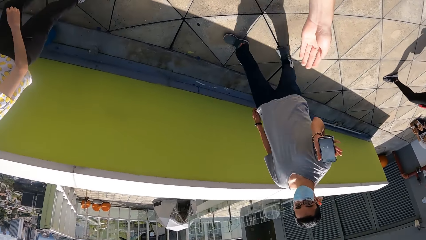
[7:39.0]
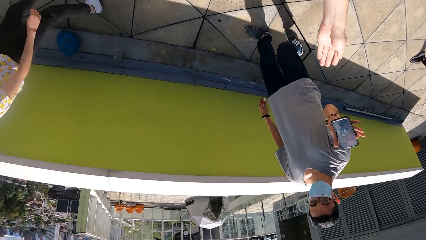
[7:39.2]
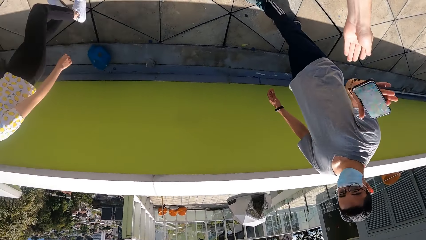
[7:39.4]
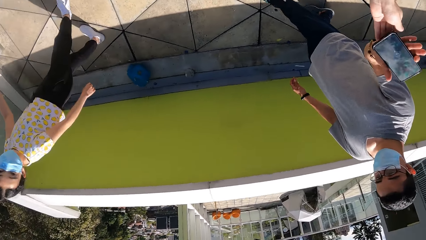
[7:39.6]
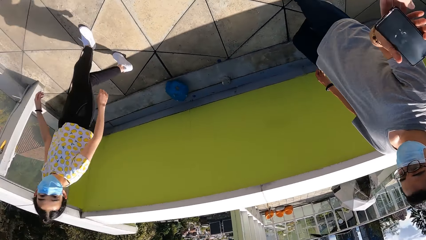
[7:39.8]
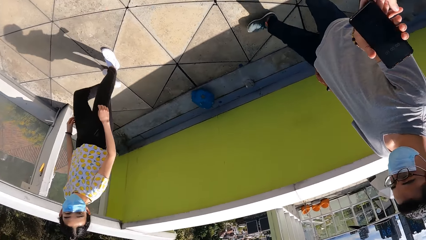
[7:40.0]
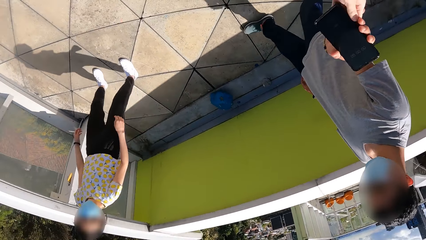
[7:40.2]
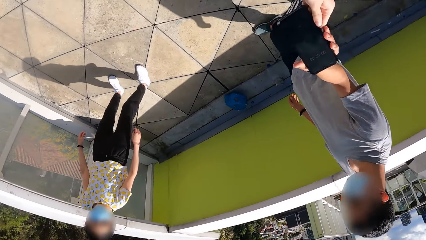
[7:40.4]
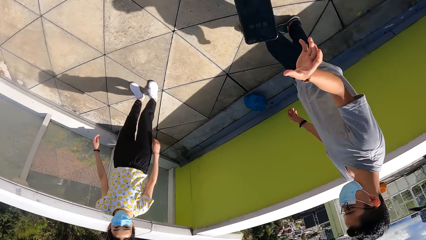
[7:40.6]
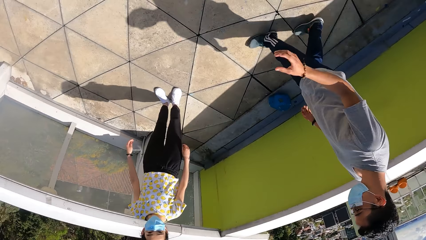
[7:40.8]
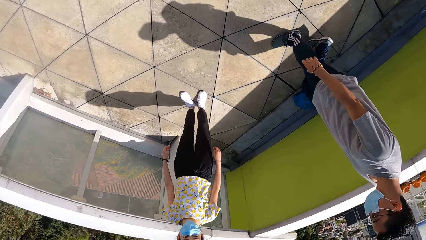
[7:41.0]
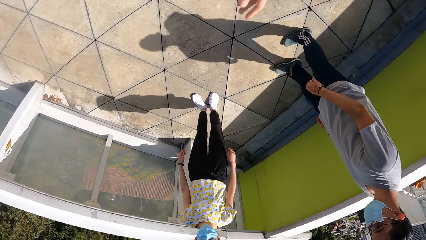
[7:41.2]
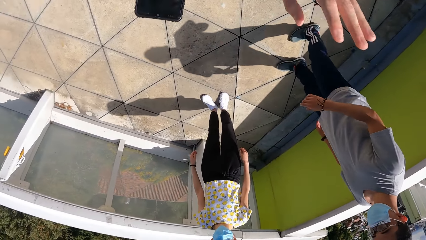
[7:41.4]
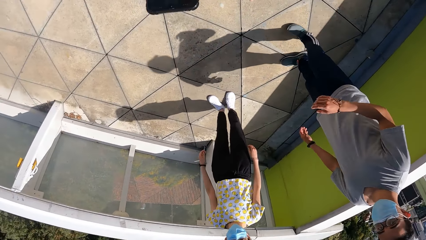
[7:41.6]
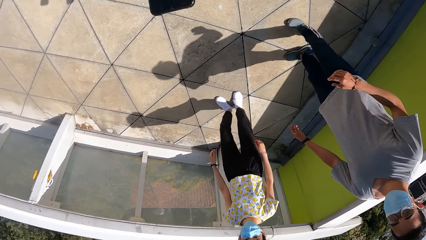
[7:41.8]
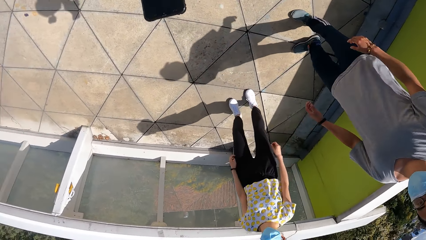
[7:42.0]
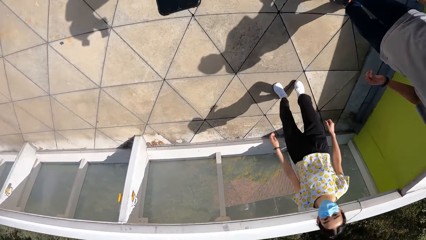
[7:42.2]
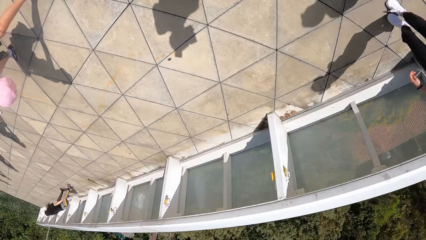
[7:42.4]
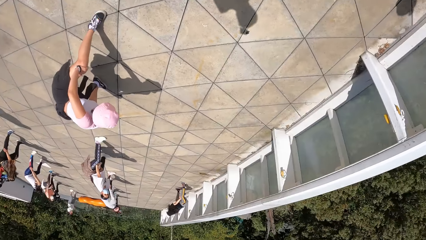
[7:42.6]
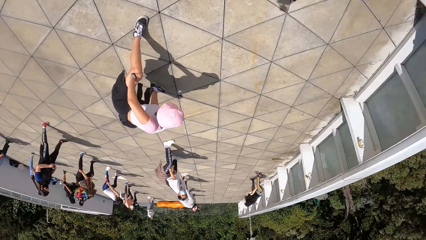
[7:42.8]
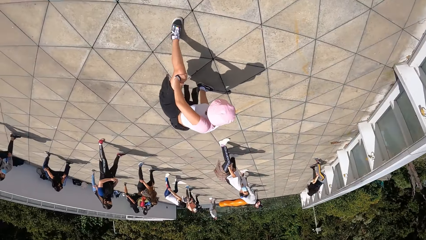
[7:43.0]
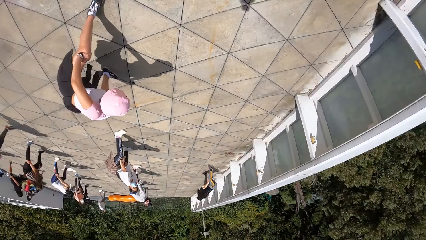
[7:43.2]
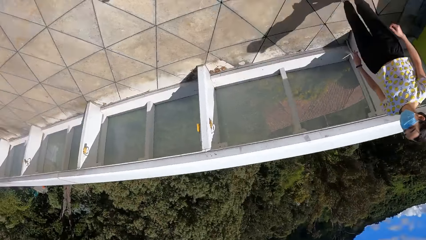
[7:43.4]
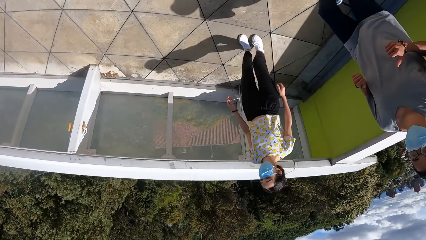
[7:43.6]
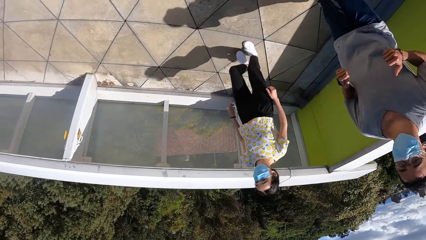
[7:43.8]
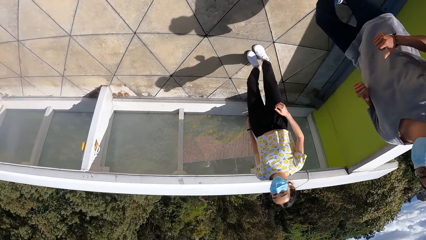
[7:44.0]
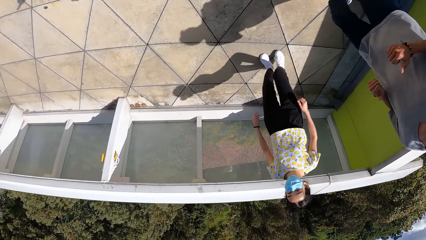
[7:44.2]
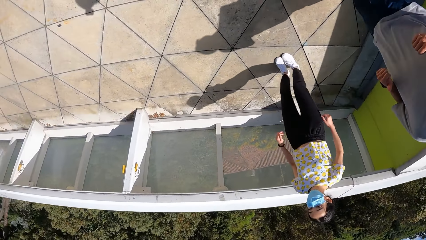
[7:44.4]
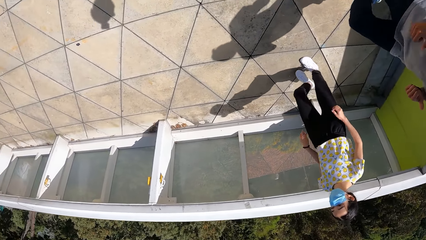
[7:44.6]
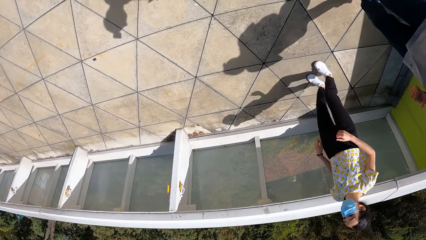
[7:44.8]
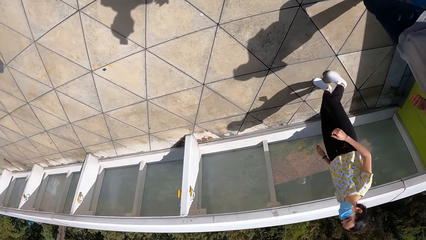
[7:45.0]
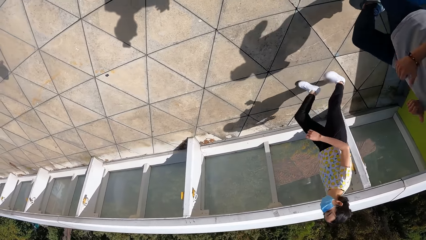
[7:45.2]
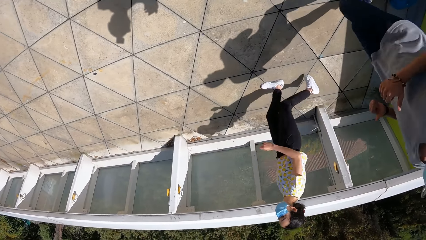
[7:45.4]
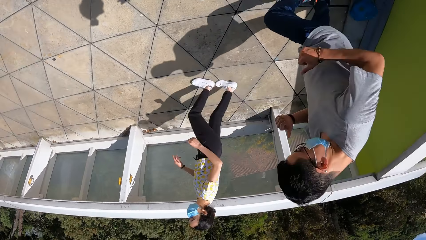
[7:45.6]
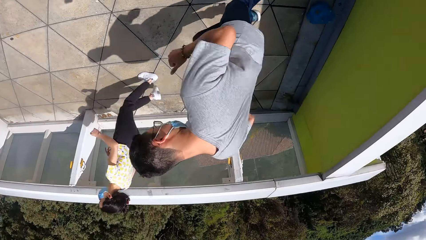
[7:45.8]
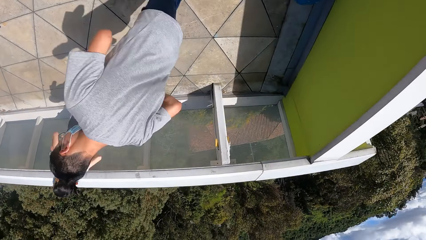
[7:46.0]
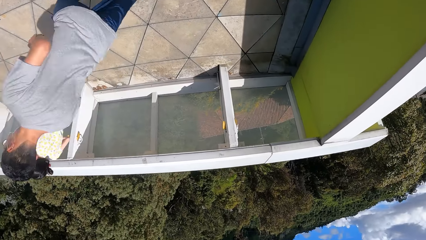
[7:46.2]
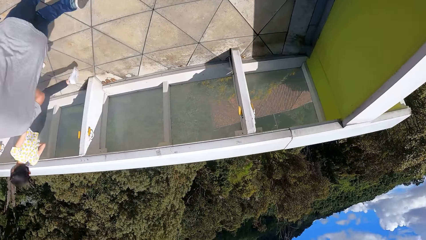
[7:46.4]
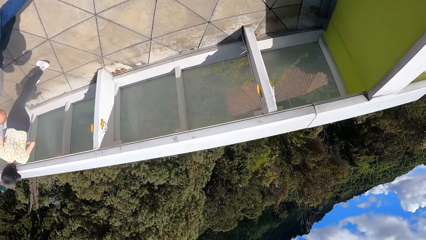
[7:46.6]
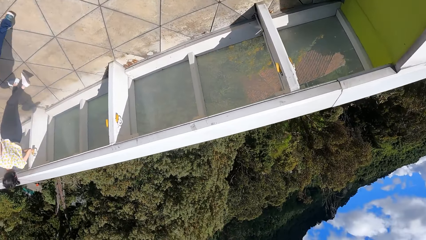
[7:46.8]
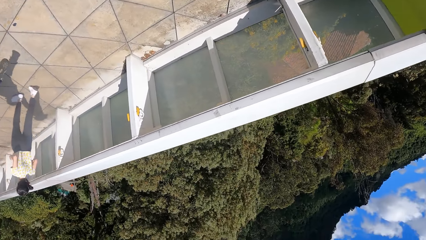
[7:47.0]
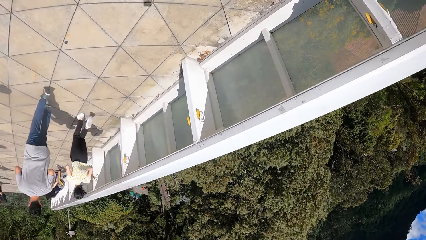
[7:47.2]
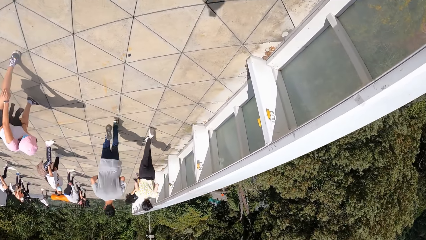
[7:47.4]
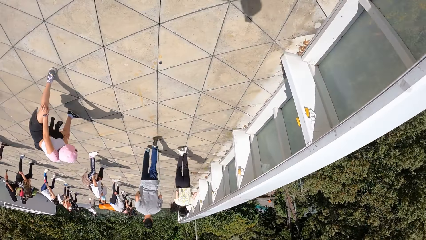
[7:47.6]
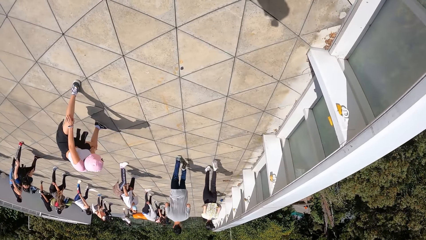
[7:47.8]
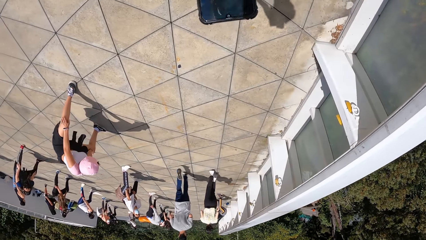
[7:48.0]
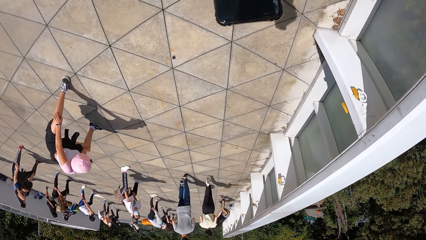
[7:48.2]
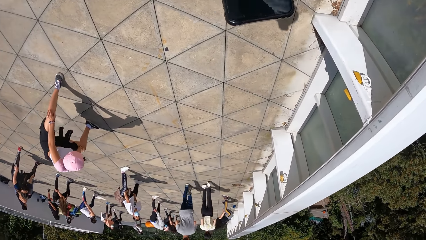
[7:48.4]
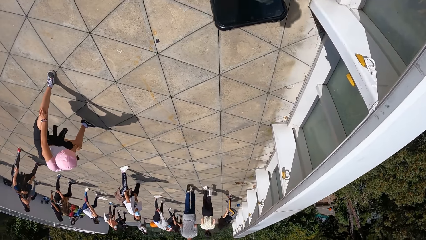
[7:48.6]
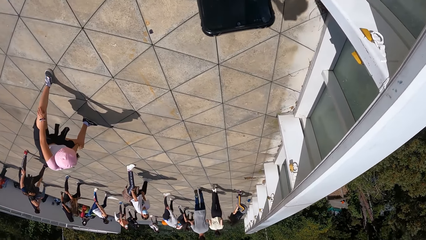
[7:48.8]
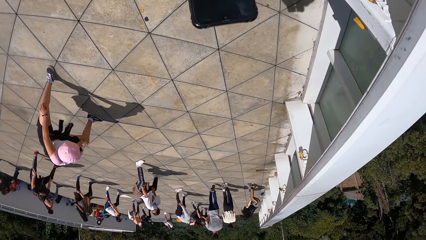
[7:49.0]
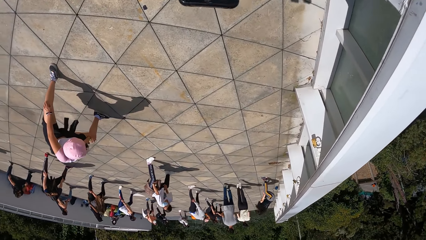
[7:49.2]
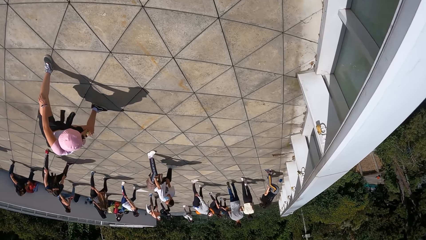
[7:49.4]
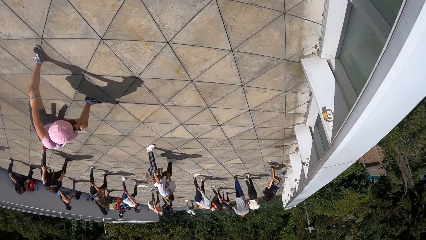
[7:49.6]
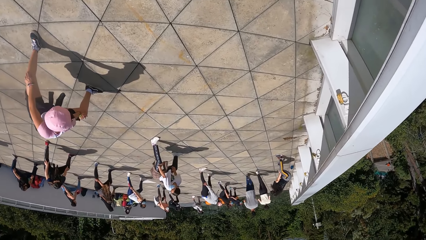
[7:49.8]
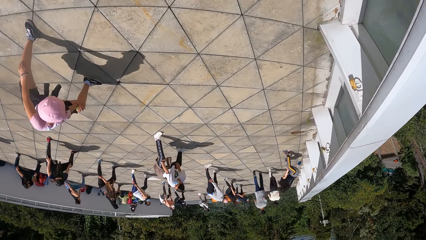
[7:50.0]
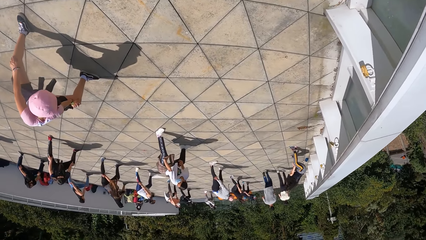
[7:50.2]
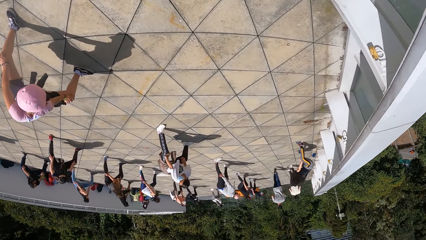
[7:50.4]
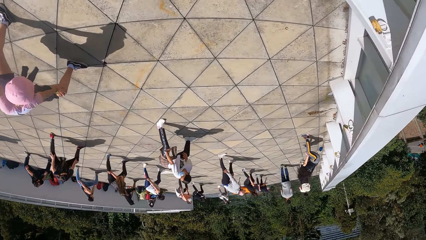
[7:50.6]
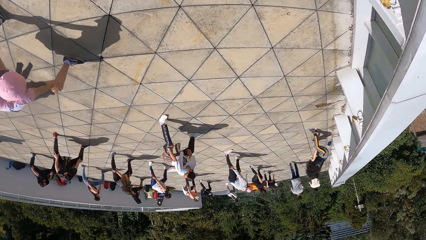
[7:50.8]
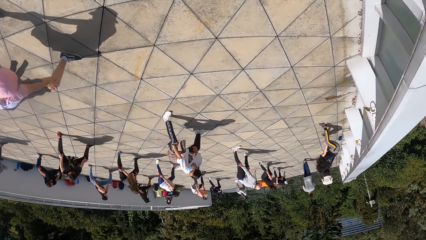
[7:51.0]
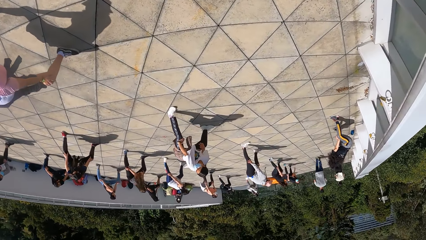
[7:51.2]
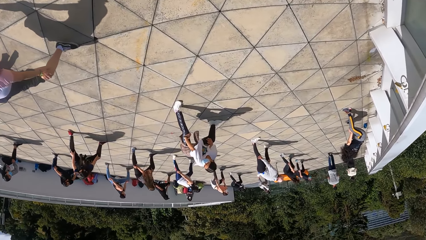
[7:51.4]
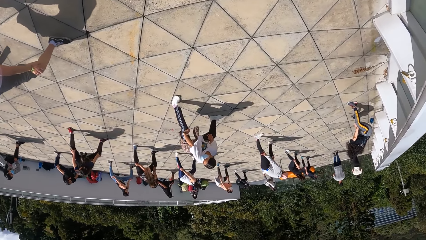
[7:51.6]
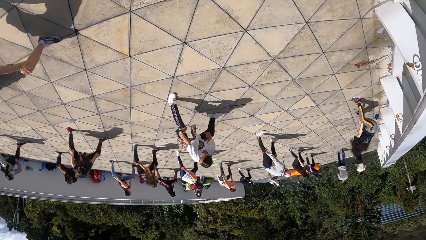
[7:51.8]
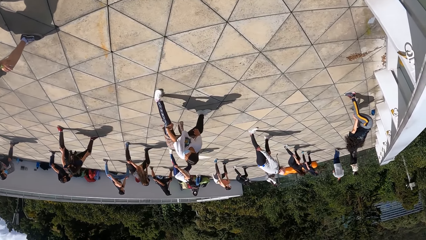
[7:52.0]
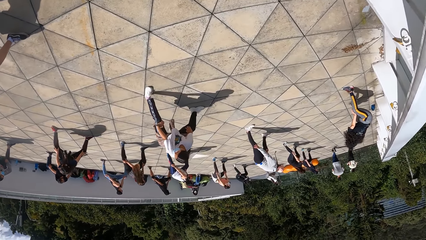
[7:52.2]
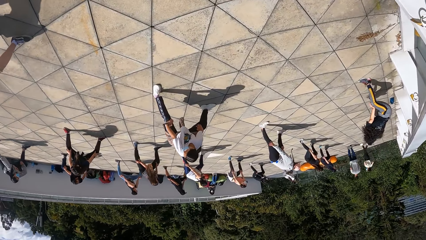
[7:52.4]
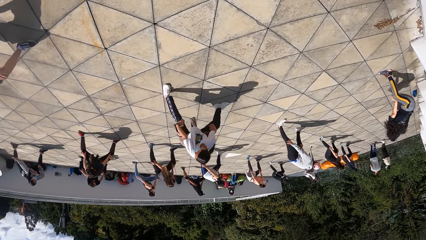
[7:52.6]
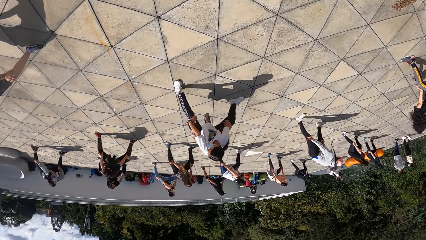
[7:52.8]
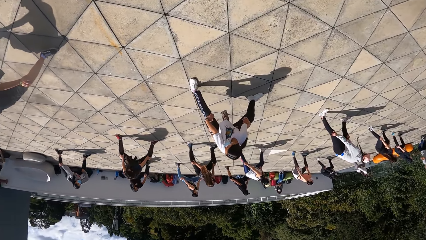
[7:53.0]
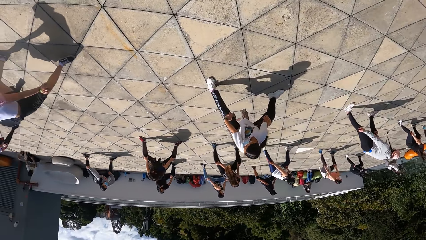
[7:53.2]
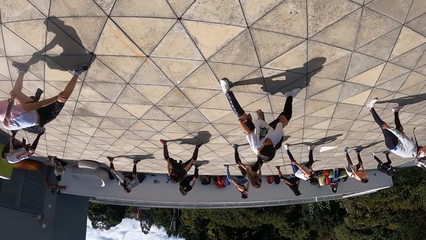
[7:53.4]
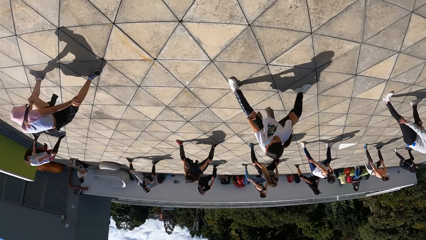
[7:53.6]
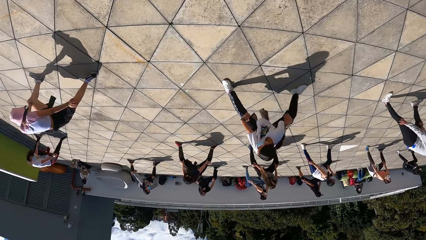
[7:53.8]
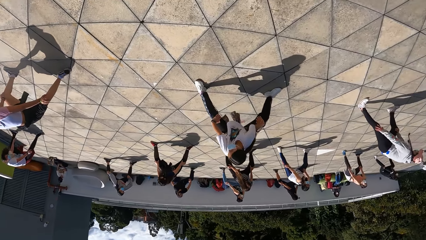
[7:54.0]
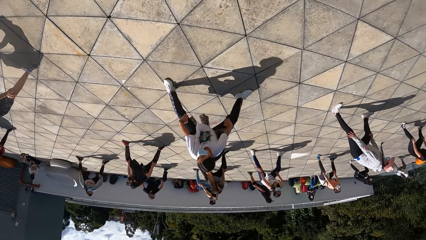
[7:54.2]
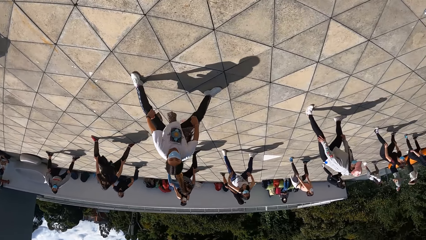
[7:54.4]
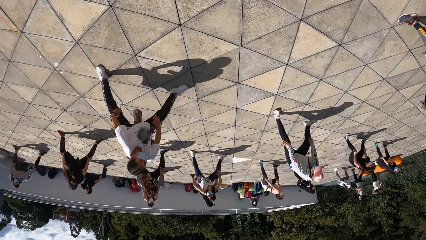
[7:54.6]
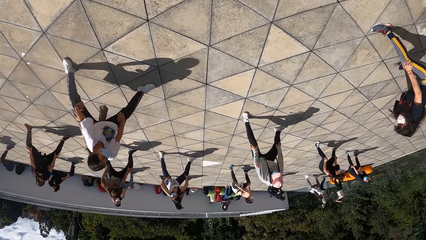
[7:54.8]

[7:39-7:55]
The camera wearer collects a phone from the man's right hand with his left hand. He looks around. The man exercises with the woman. The camera wearer uses the phone. He looks around.
